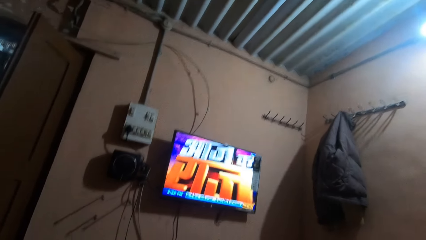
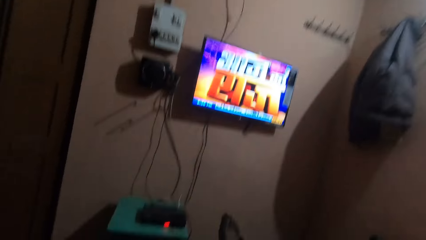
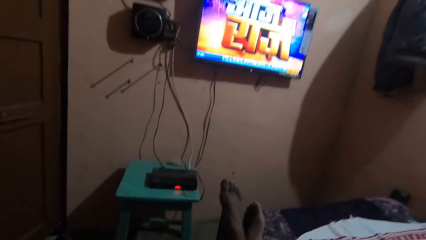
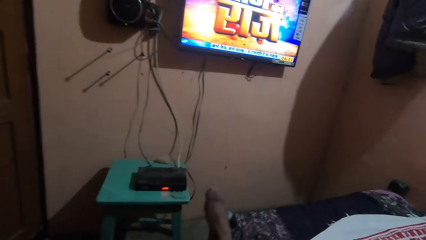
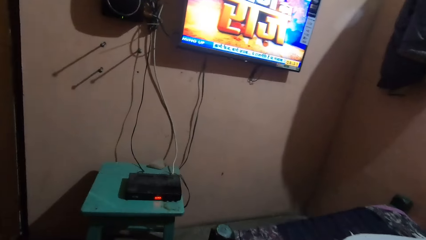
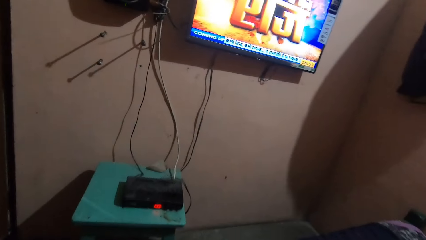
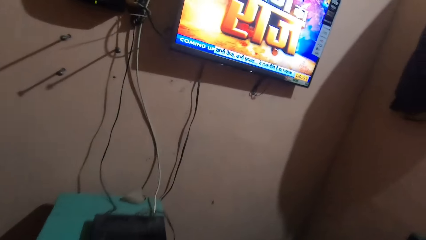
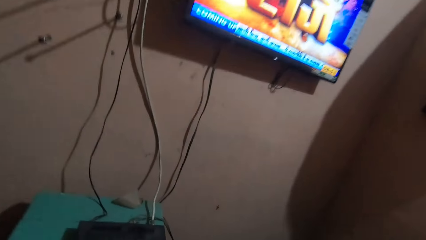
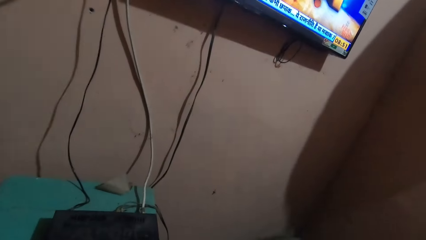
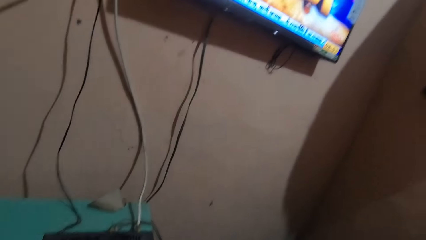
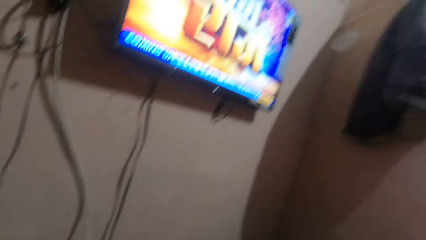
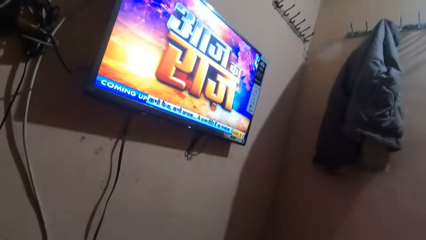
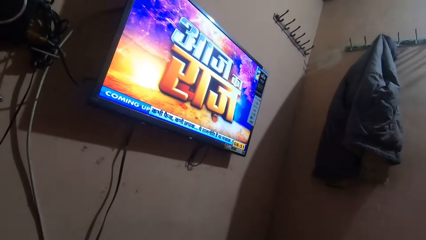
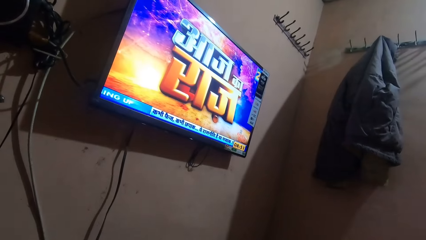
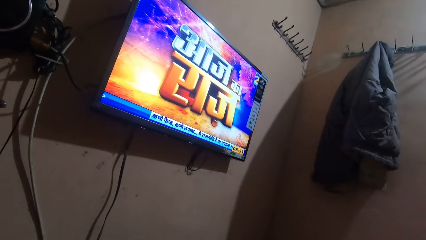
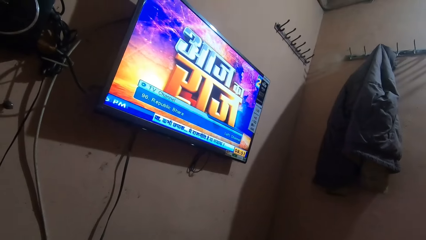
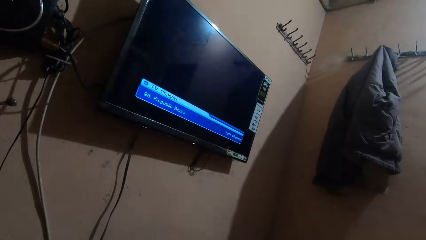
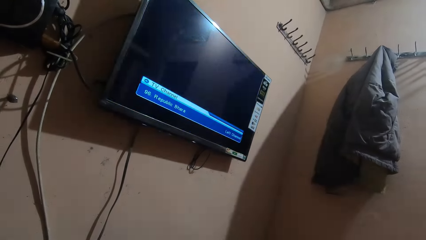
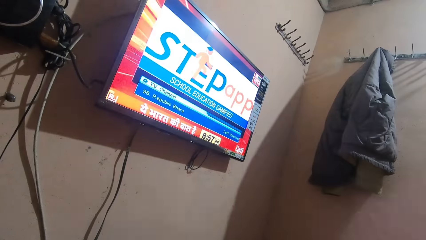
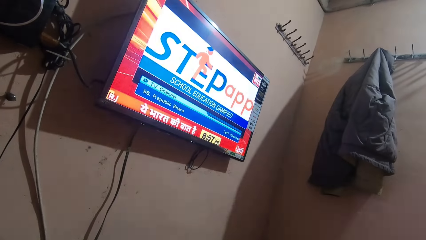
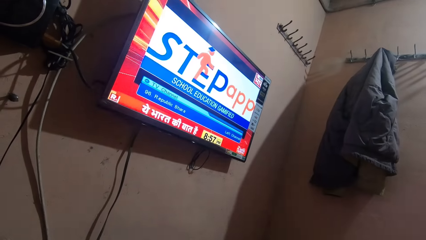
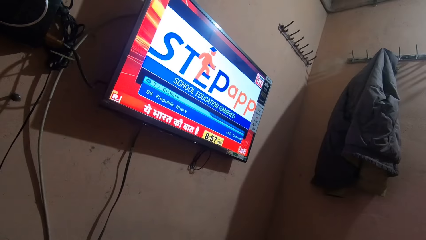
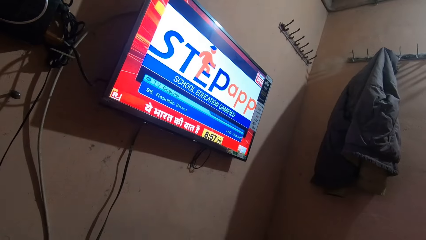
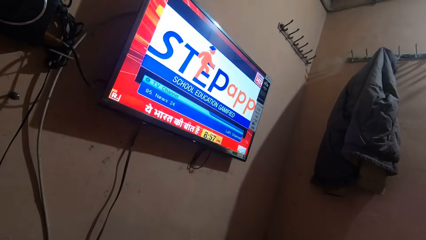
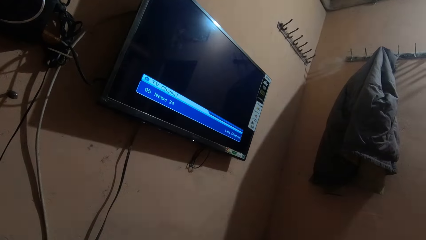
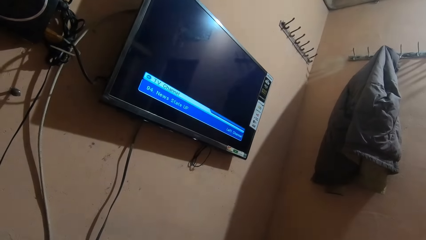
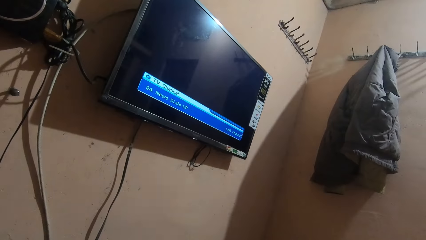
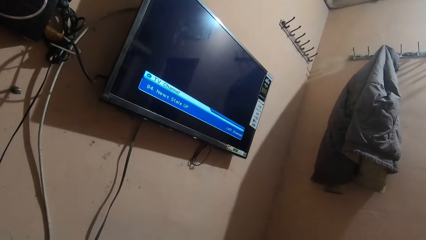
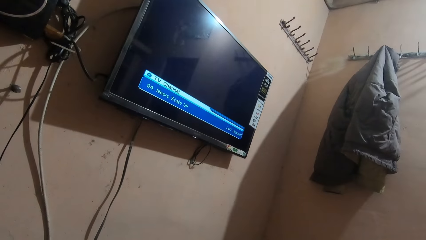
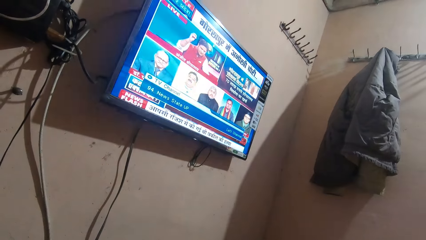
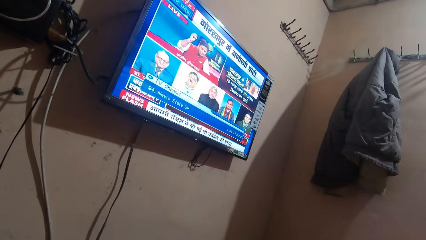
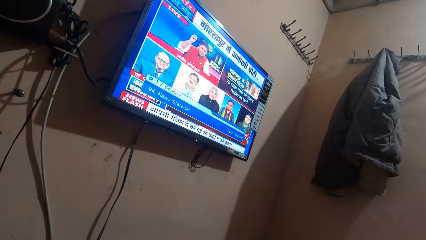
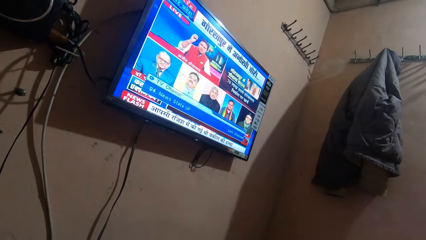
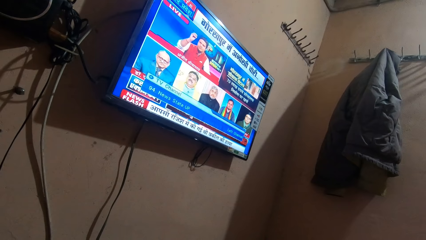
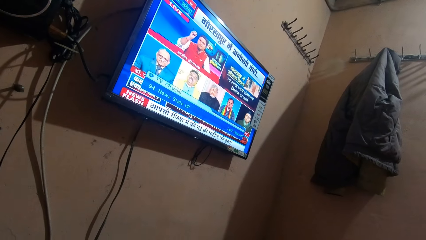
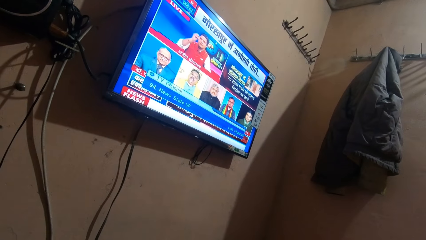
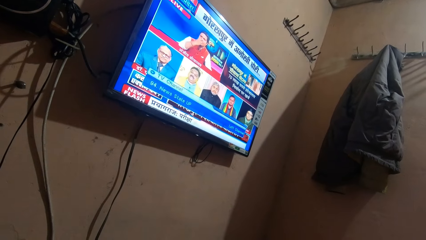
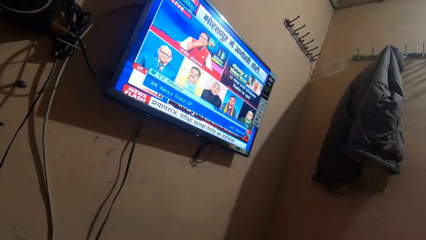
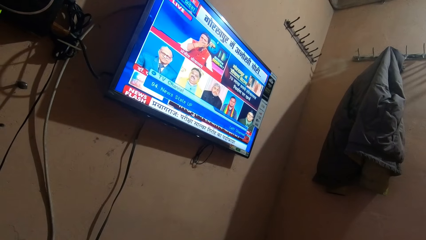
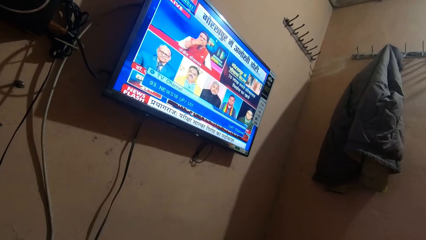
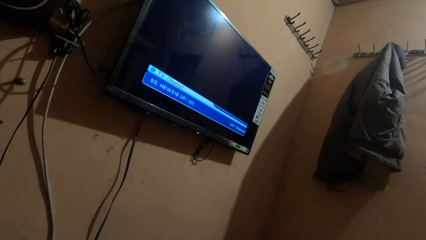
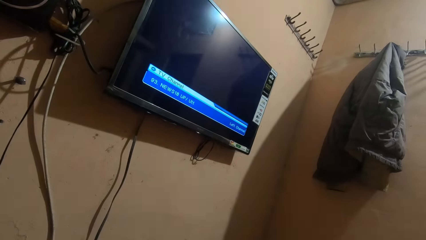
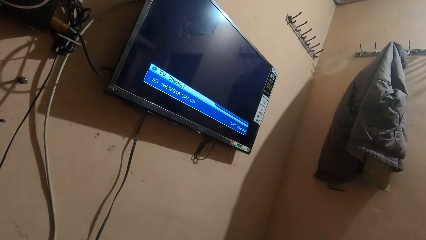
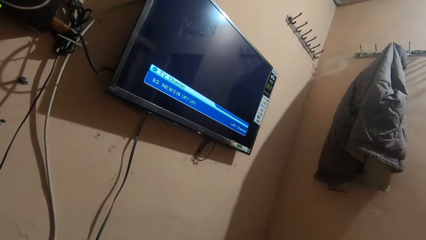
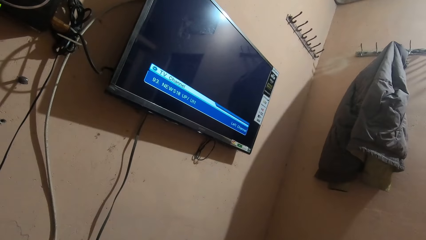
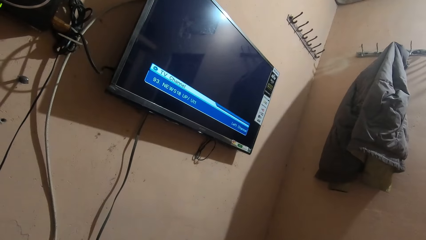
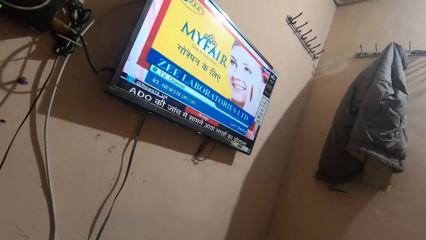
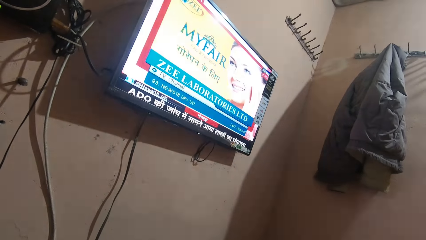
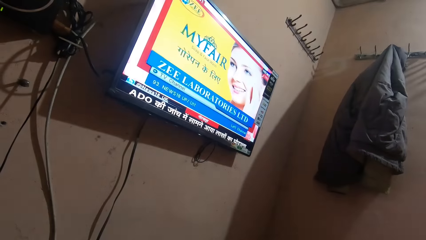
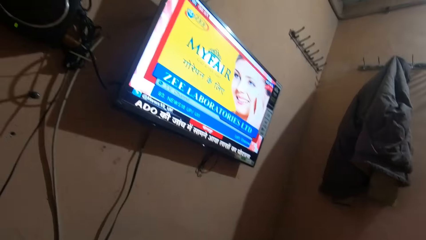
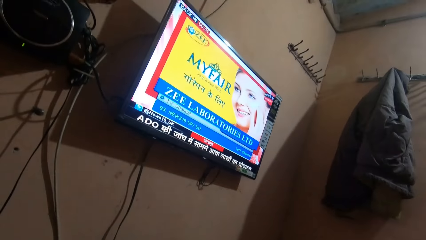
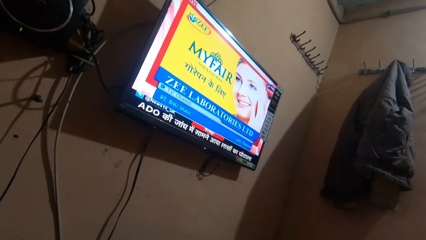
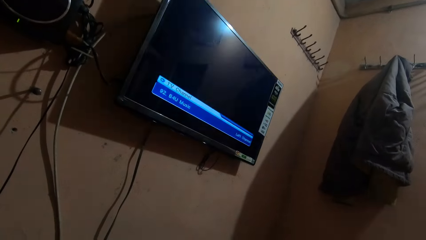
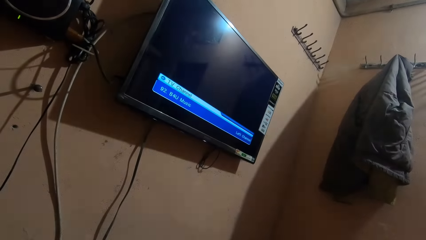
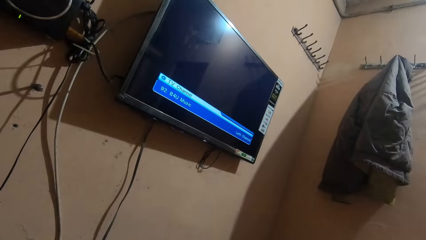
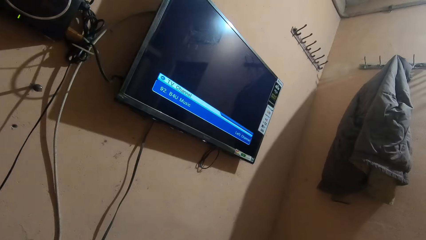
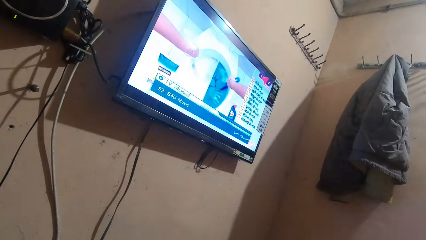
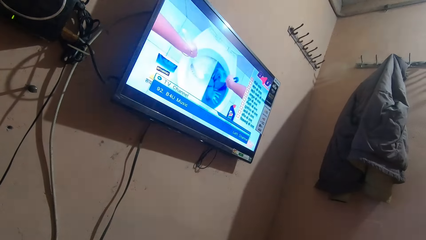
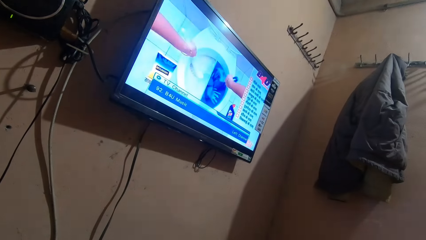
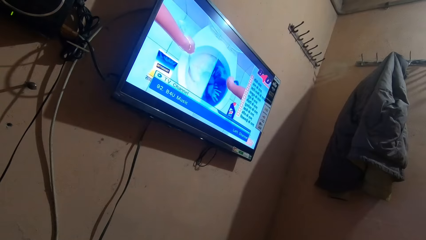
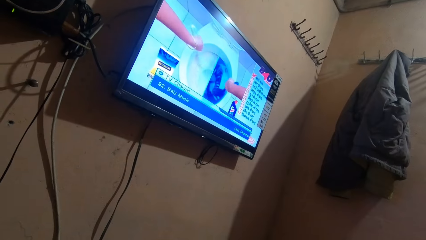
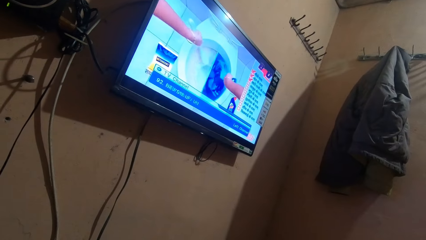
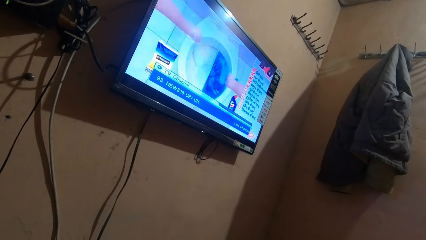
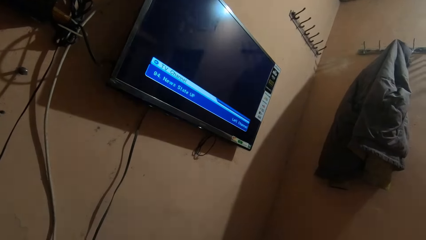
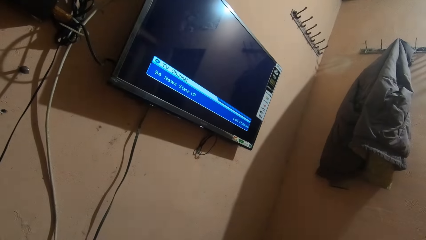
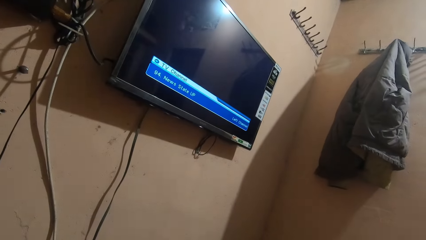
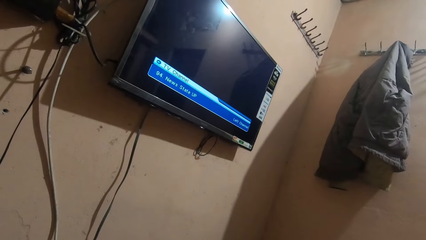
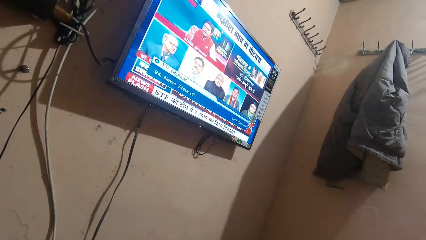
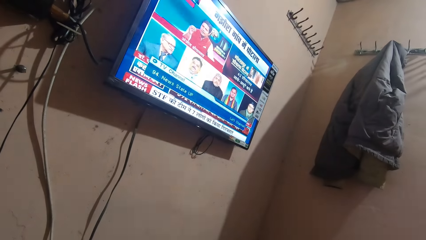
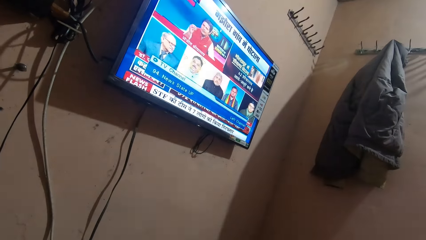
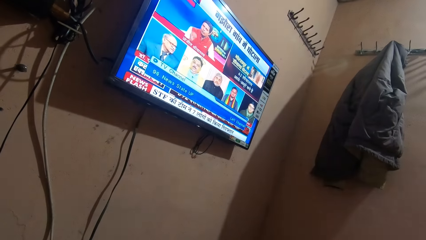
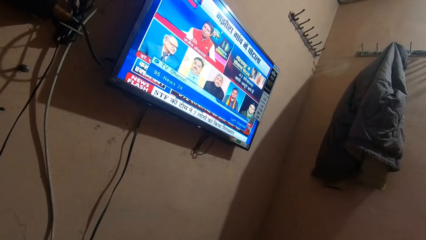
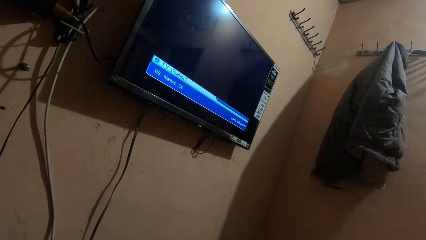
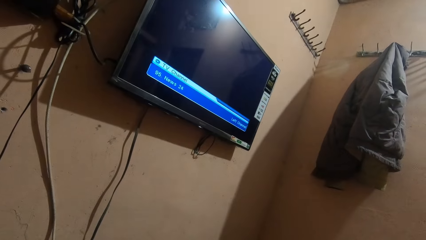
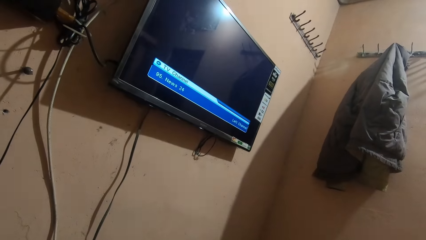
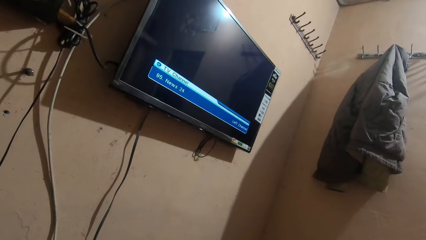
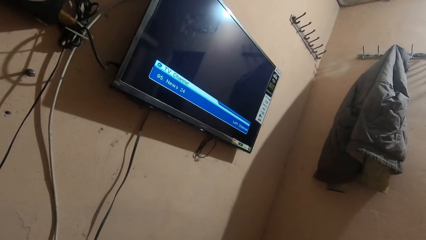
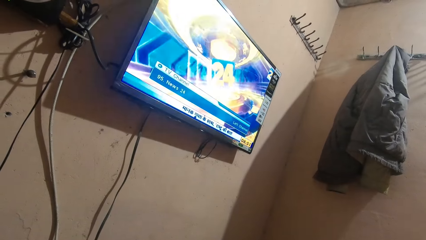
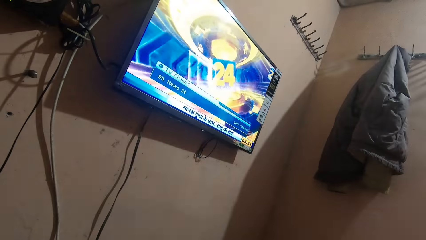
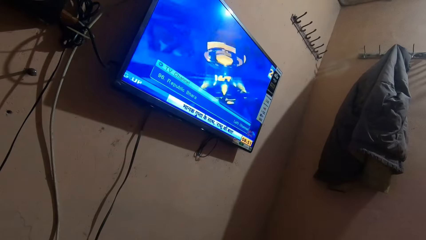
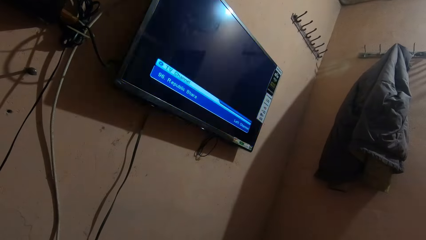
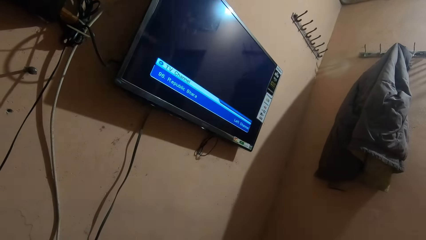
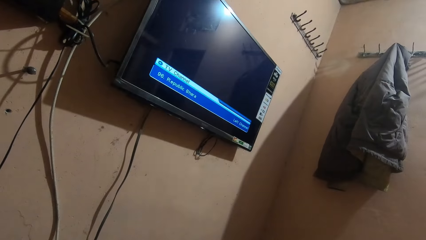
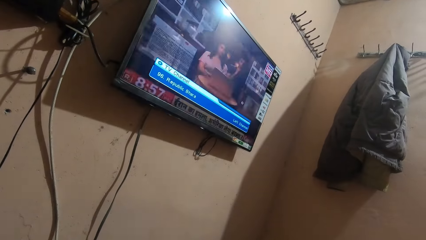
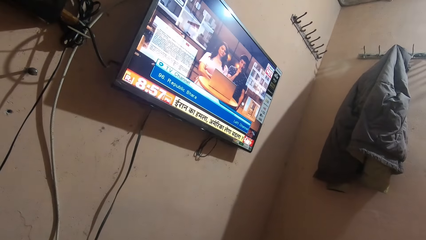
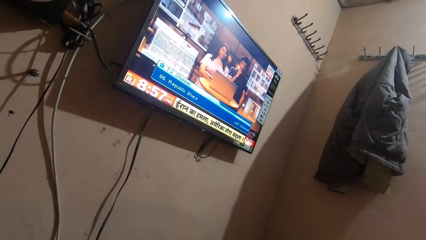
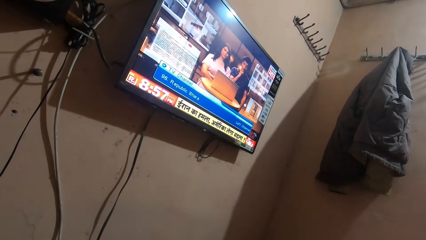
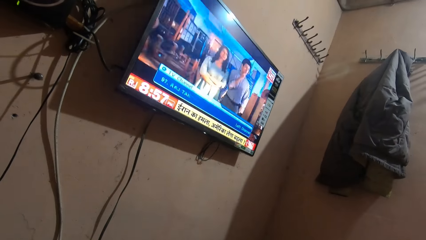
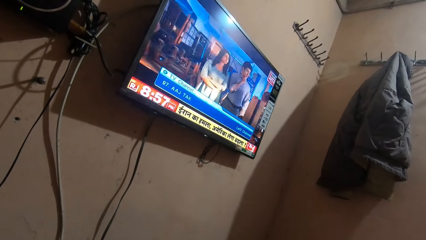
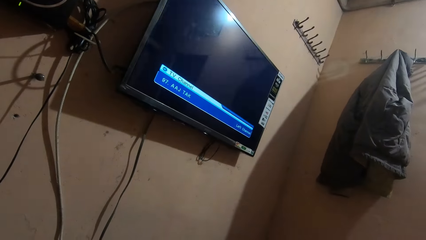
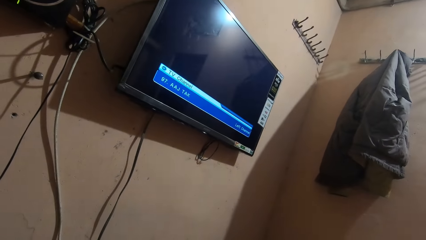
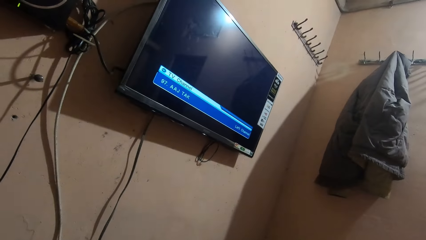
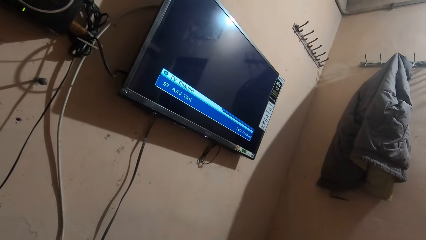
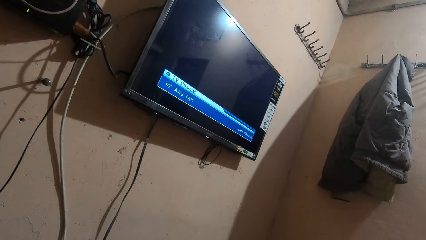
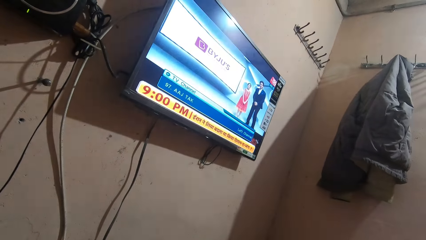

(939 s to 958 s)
The camera wearer moves towards the decoder. They change the television channel with the remote control. They stare at the television.
